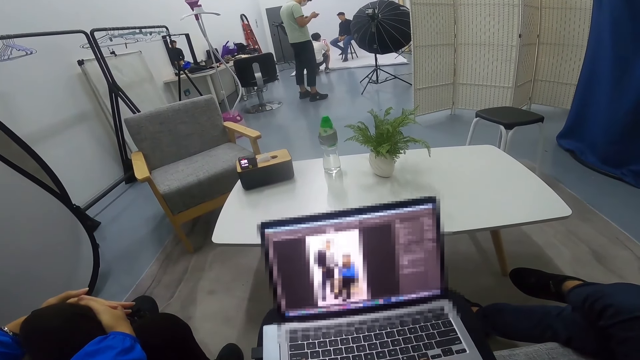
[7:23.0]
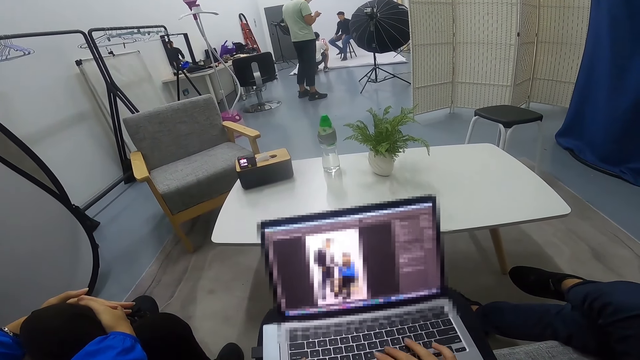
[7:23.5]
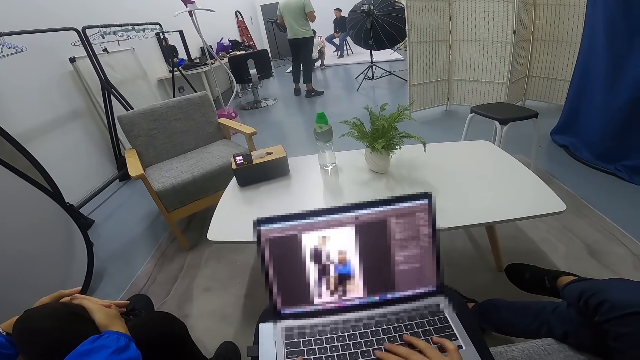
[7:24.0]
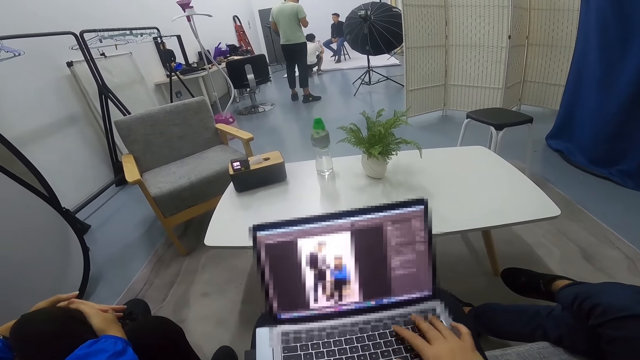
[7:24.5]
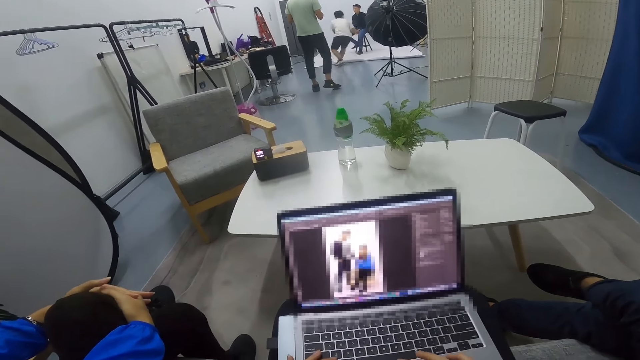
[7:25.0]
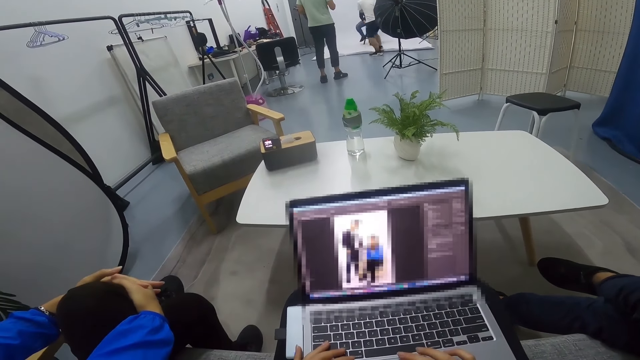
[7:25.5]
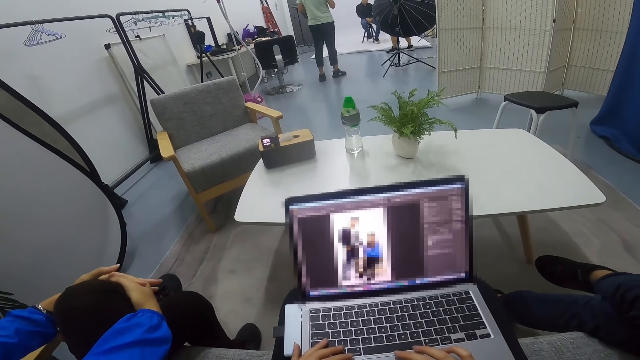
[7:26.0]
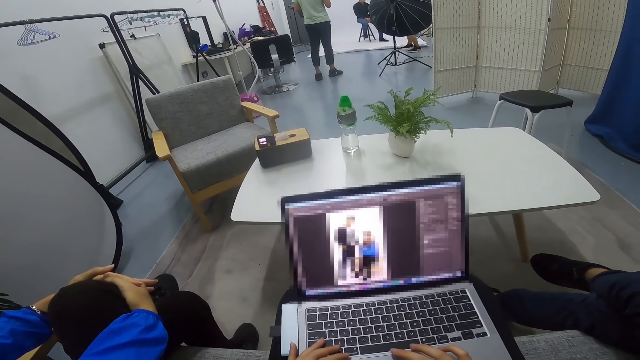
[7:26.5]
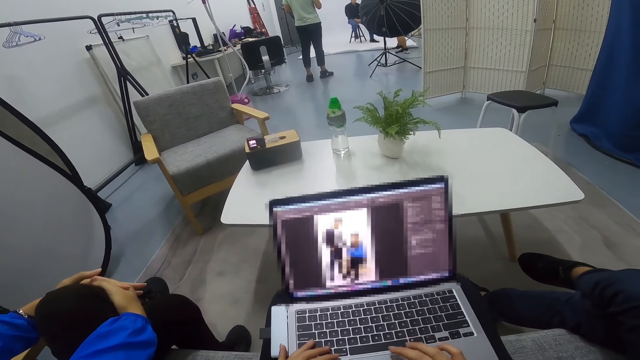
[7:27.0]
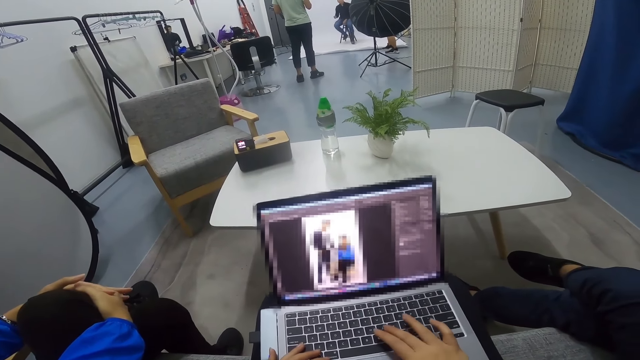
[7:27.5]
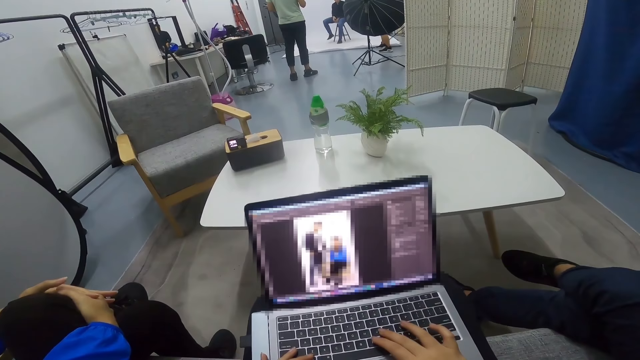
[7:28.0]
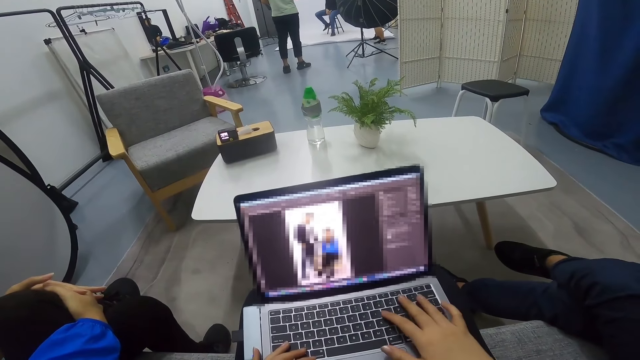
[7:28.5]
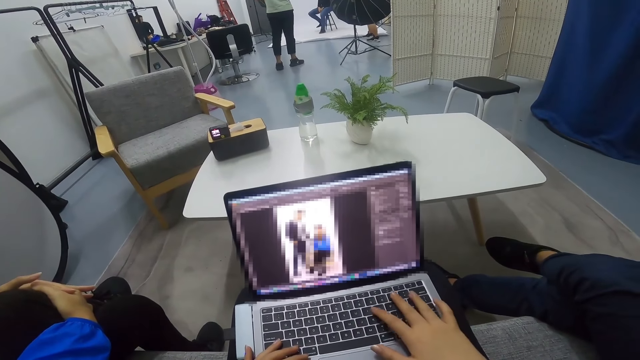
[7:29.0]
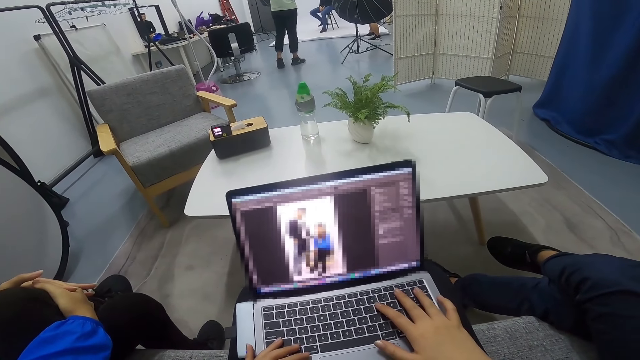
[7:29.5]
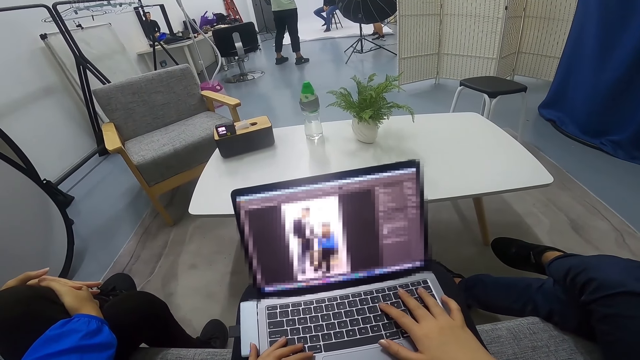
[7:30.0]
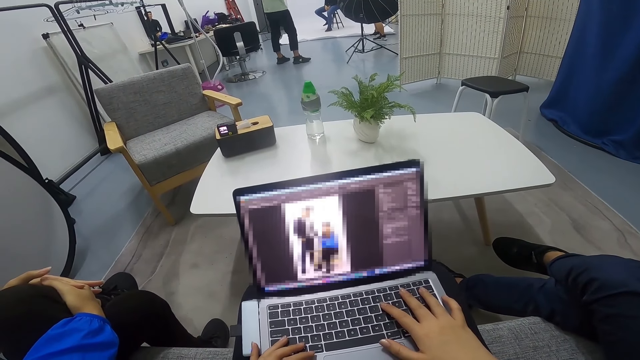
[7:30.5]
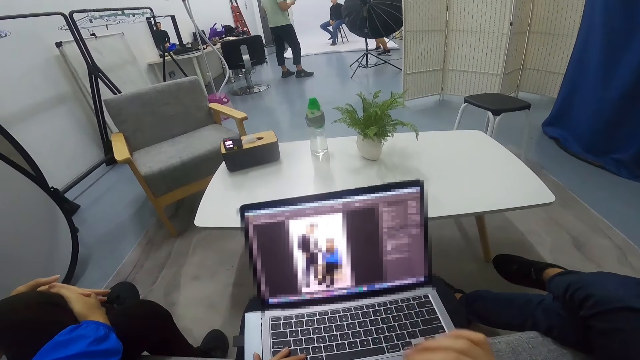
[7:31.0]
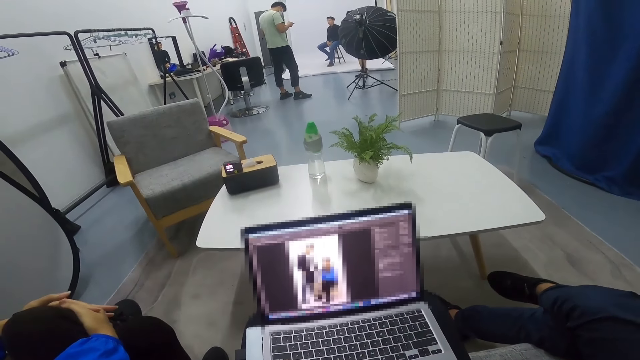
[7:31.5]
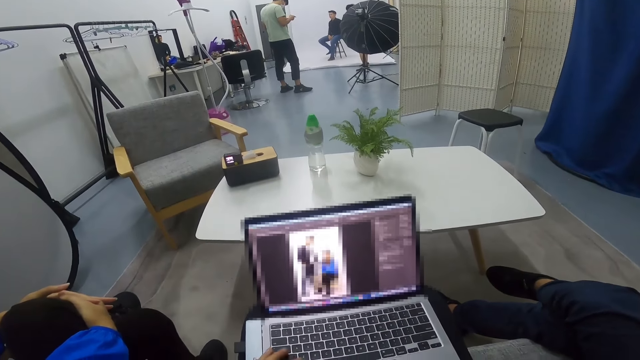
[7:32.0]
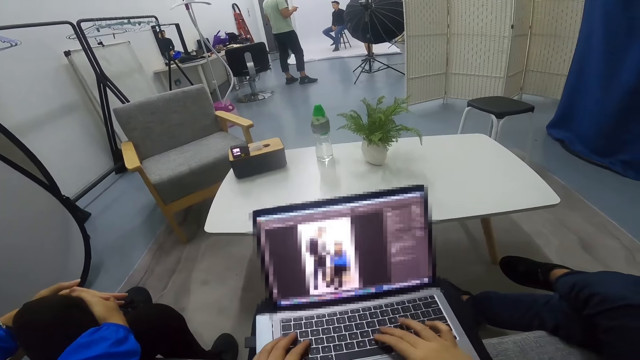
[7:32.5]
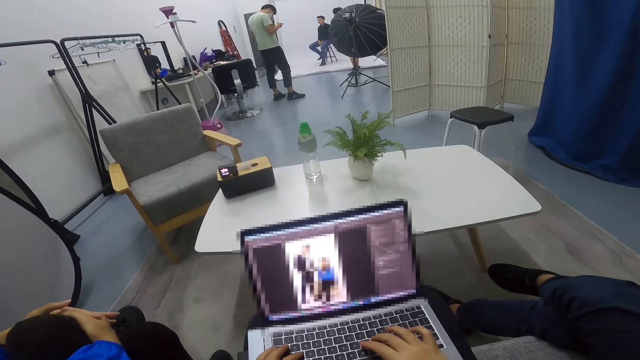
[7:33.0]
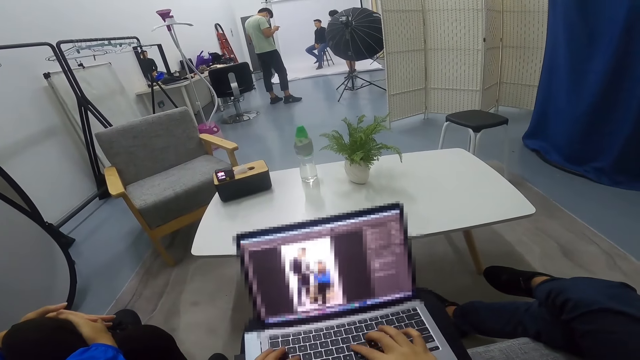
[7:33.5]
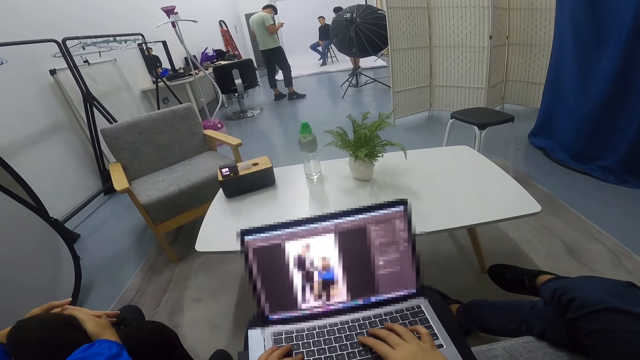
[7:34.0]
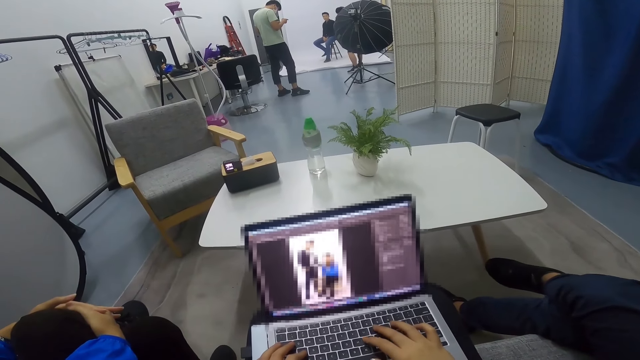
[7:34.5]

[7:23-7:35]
A person rotates back and forth.

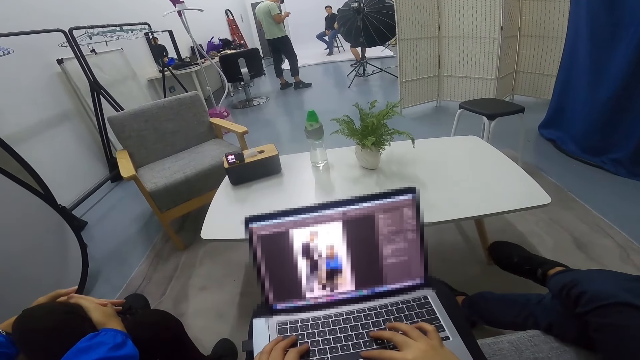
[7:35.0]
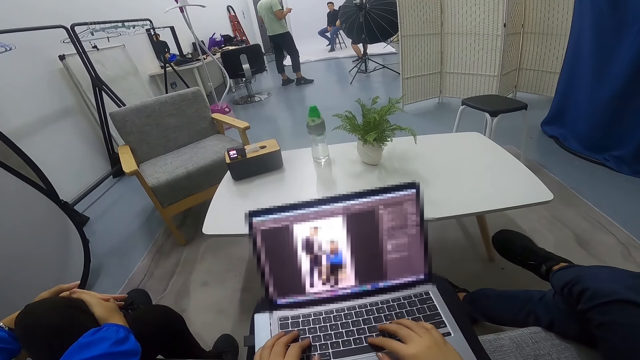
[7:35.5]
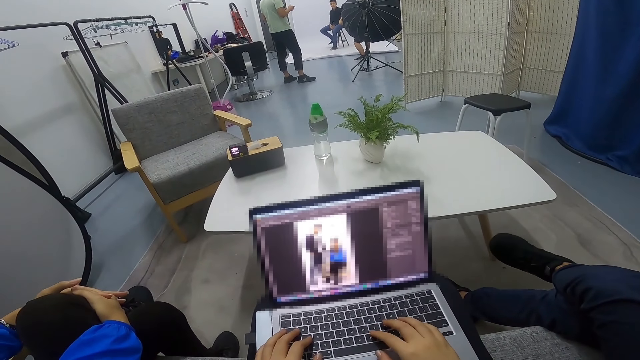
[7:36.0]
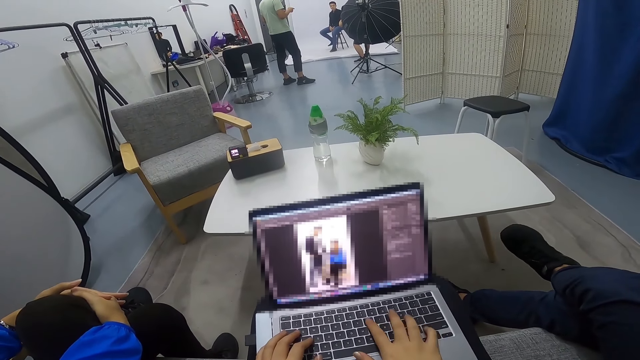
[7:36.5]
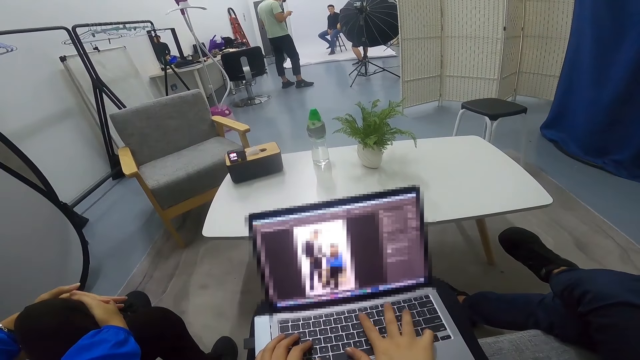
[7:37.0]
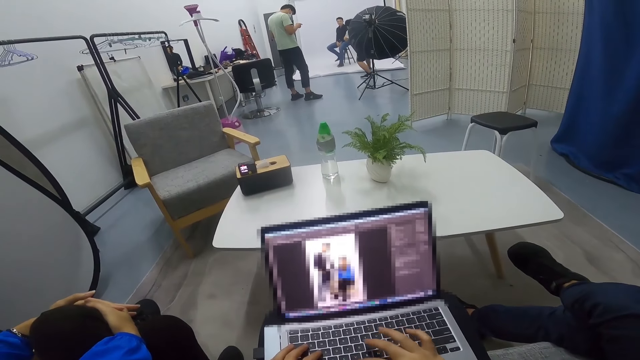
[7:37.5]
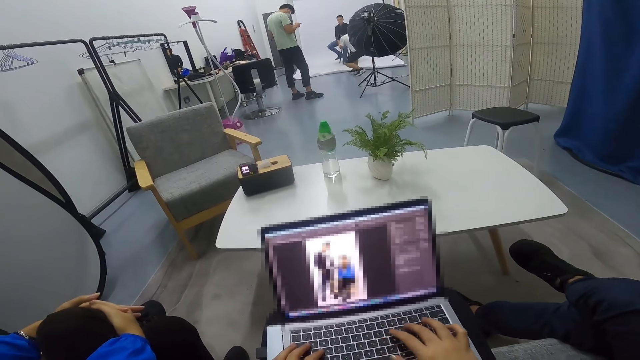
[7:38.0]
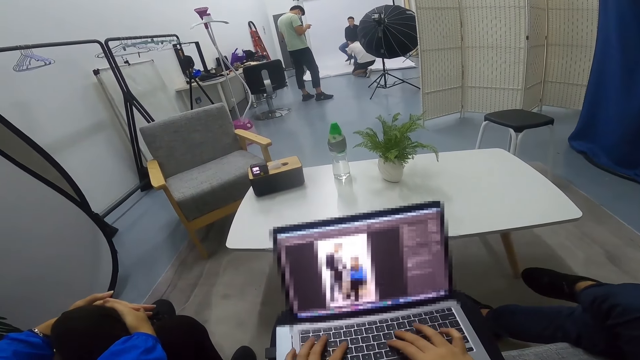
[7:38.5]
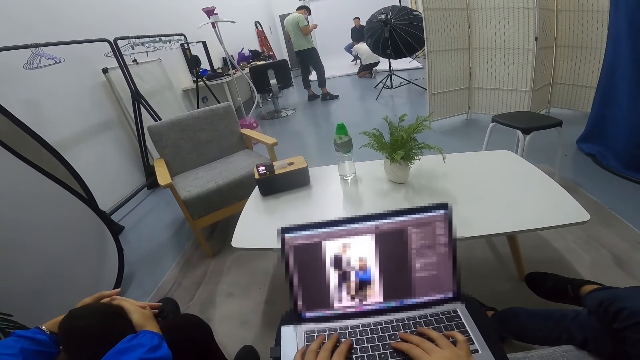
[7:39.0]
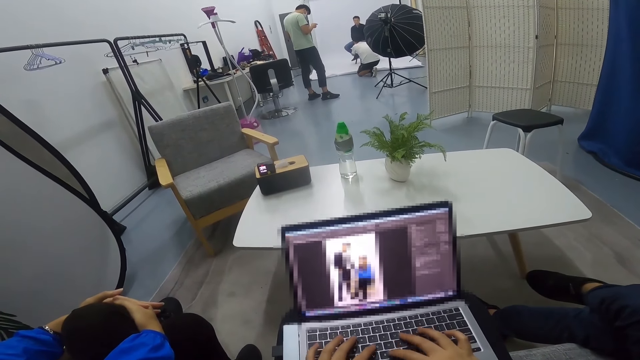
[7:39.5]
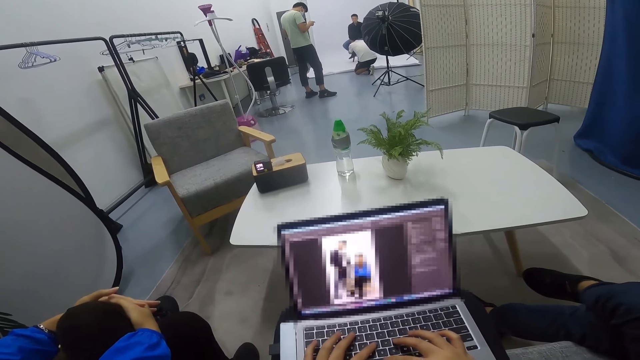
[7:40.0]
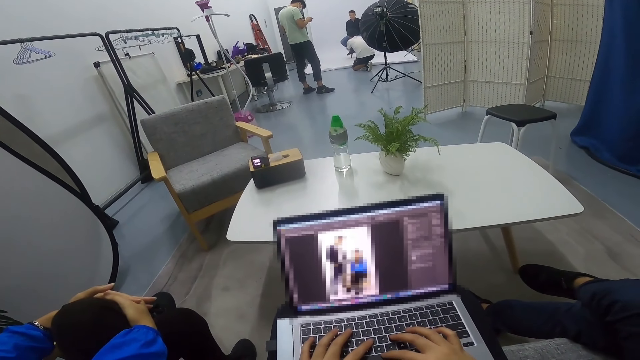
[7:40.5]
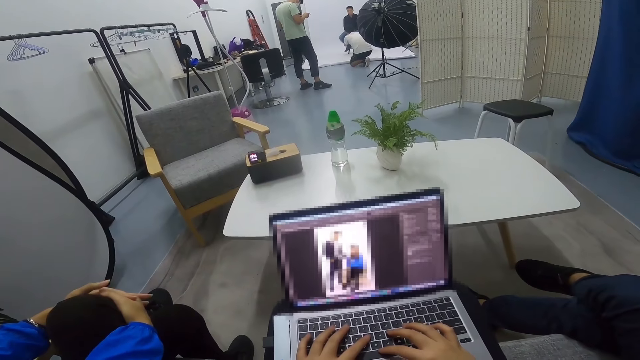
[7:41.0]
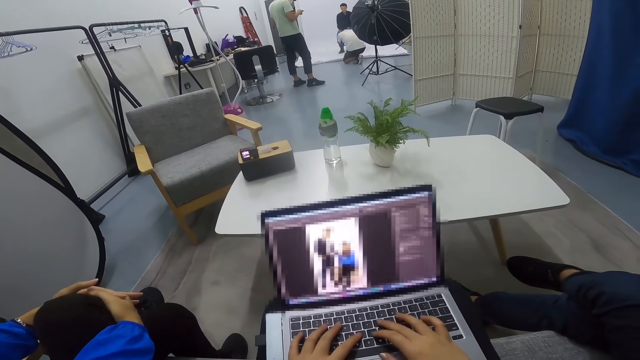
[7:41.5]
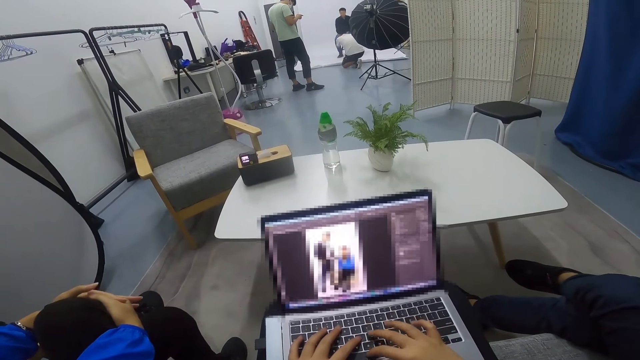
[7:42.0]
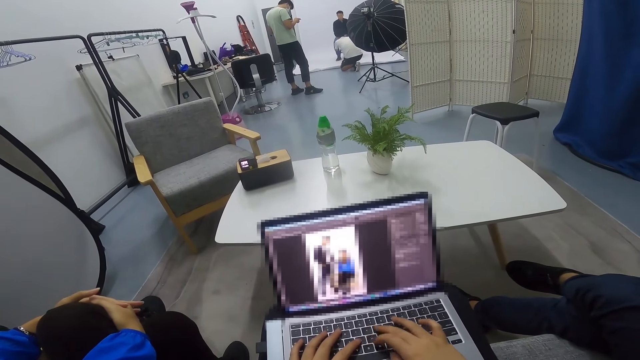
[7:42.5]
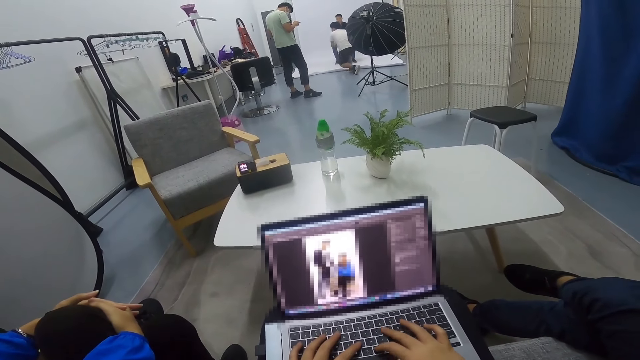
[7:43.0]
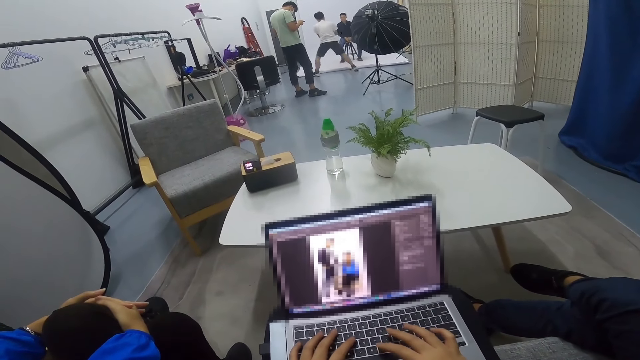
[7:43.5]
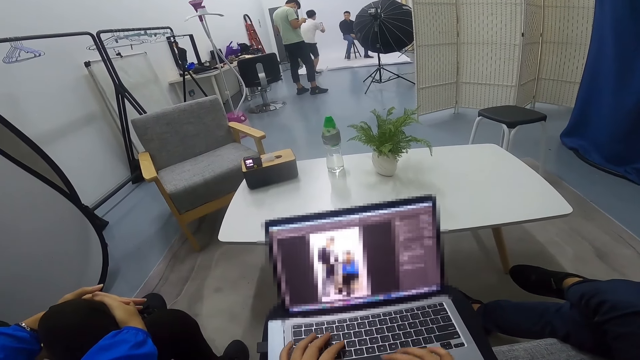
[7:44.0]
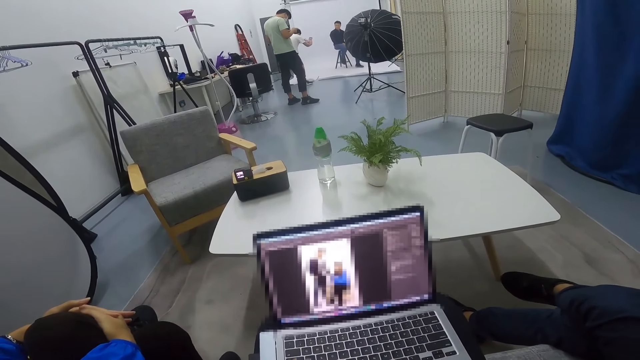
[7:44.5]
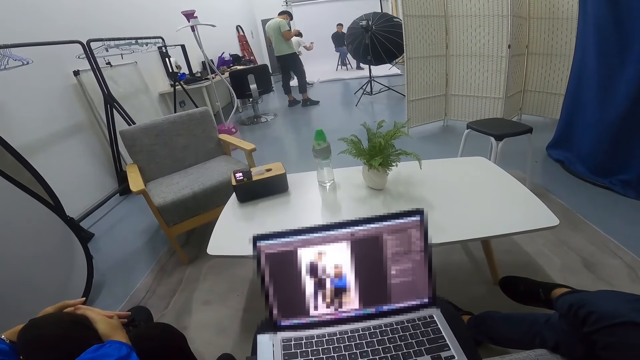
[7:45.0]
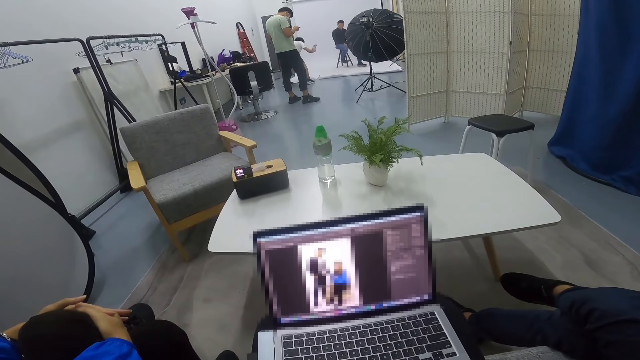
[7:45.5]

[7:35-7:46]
A person takes more photos of another person.
